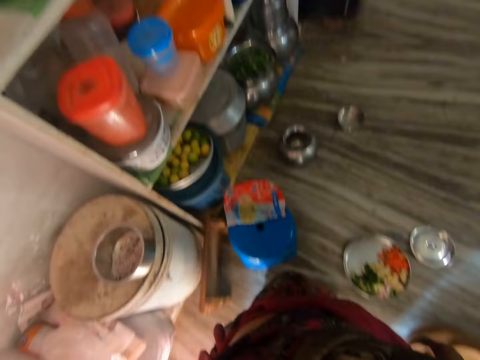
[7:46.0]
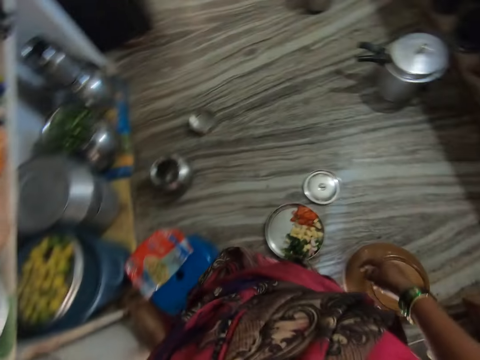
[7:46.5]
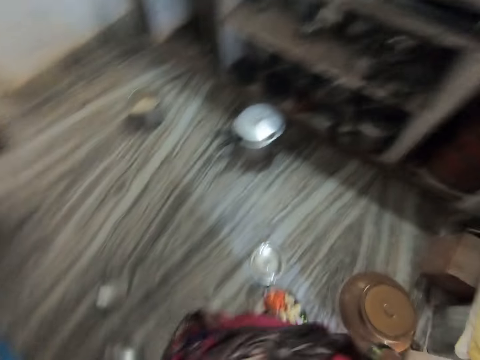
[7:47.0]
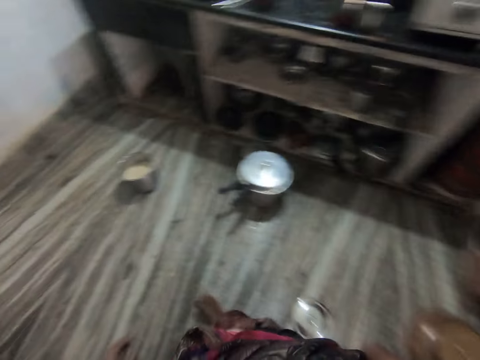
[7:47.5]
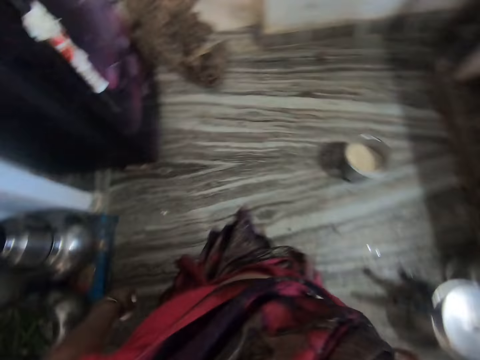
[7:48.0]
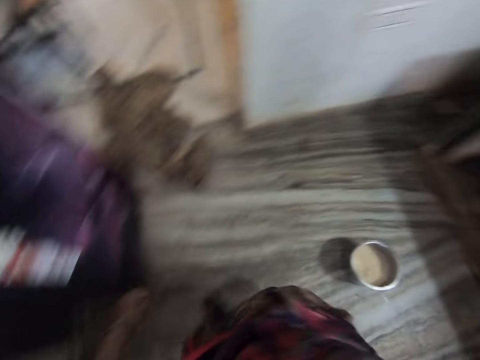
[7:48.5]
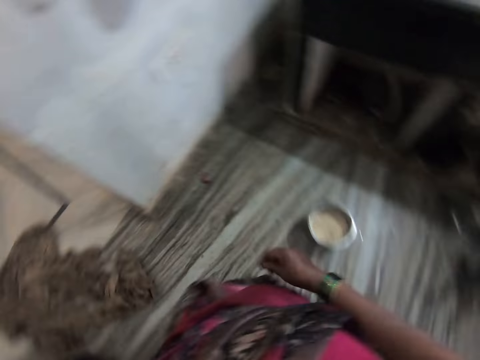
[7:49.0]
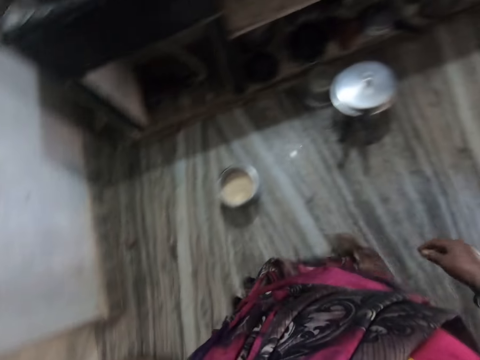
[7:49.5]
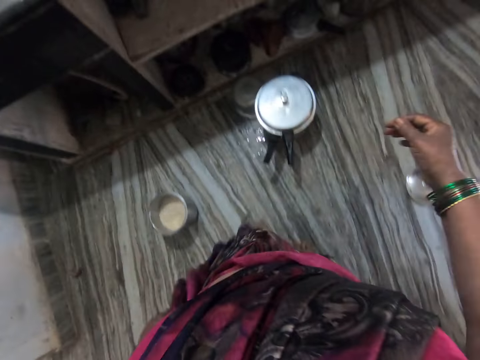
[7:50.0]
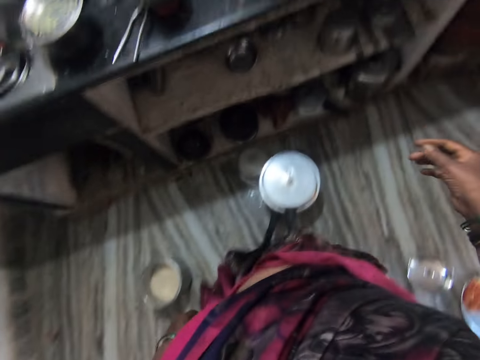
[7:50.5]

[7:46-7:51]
The camera wearer walks across the kitchen.

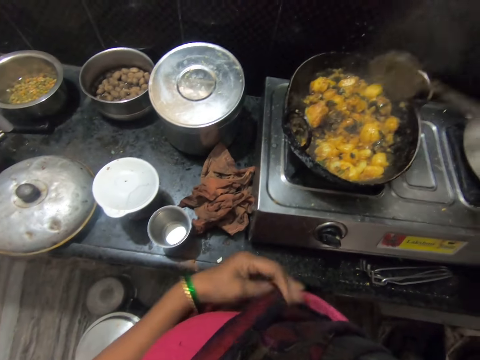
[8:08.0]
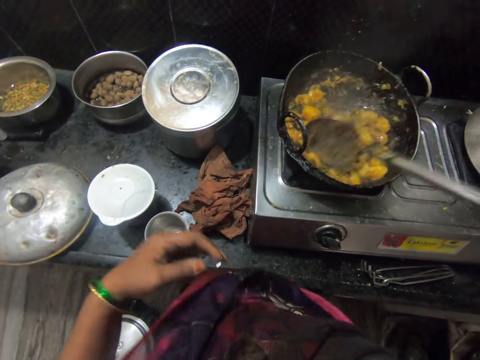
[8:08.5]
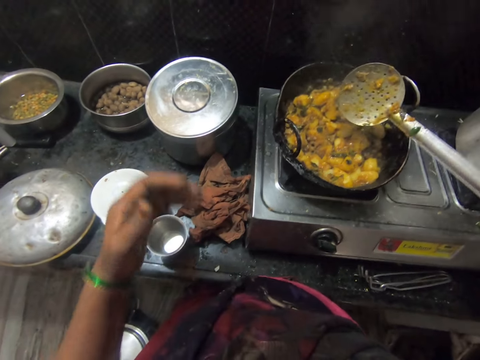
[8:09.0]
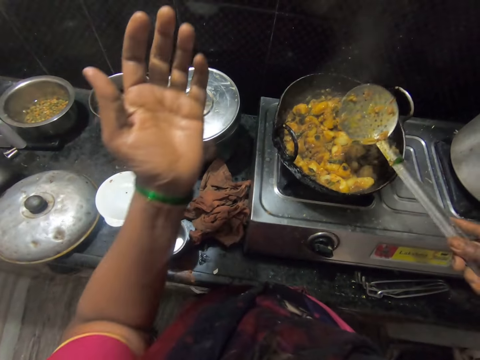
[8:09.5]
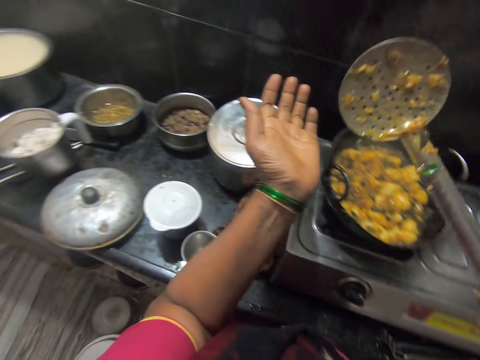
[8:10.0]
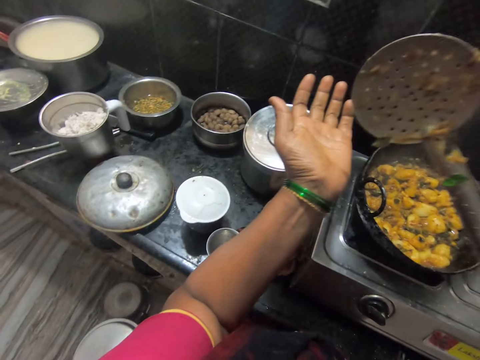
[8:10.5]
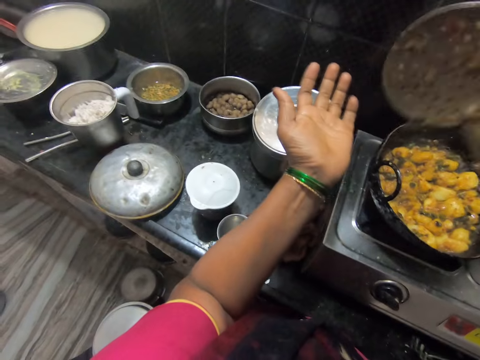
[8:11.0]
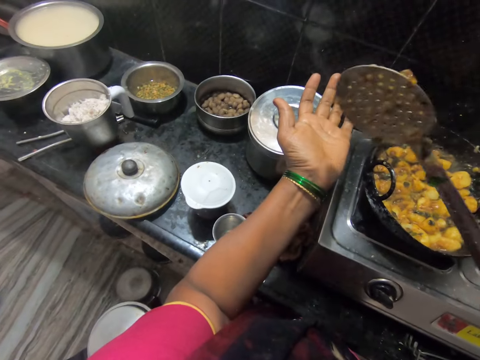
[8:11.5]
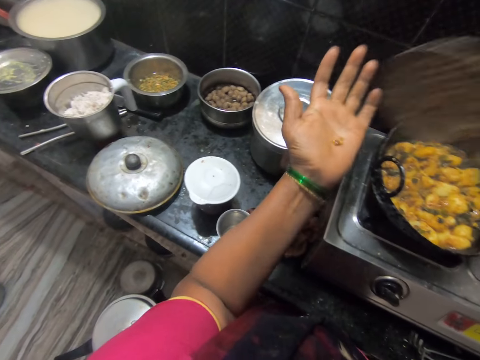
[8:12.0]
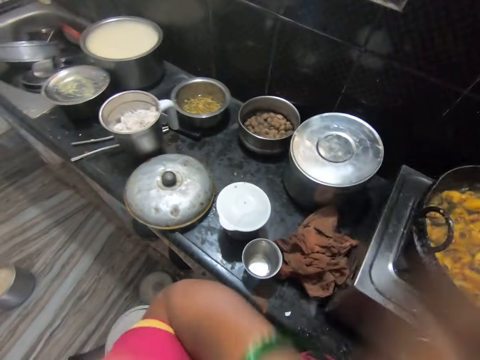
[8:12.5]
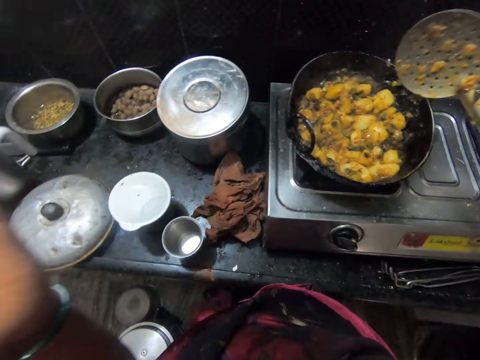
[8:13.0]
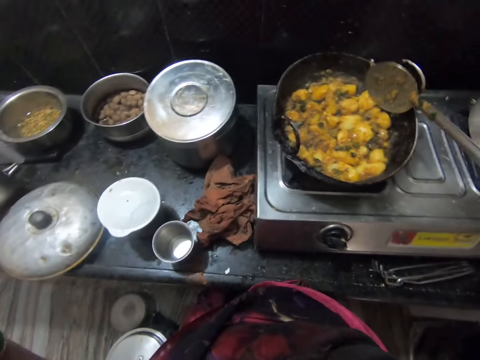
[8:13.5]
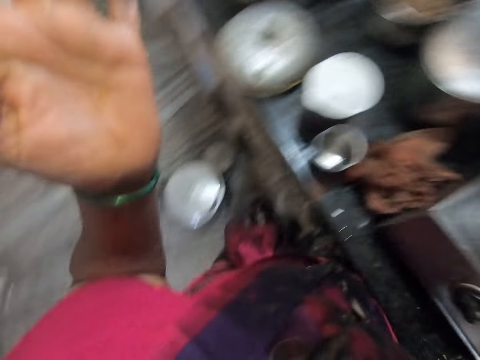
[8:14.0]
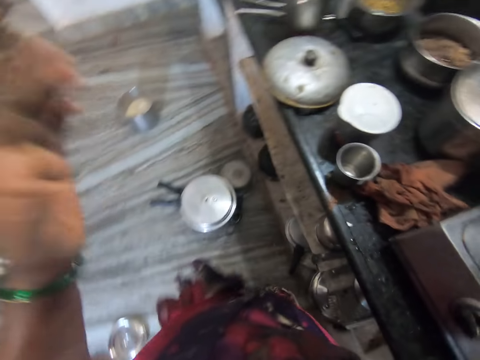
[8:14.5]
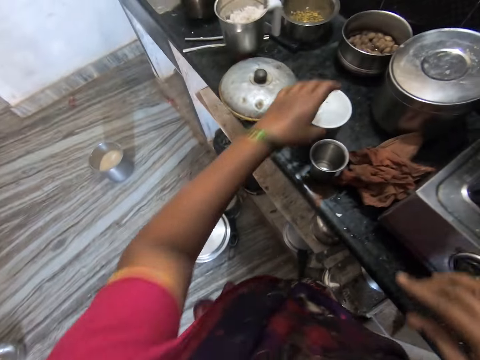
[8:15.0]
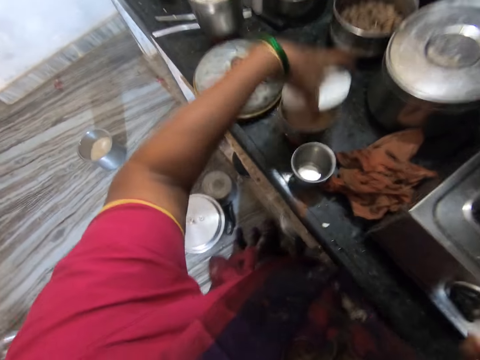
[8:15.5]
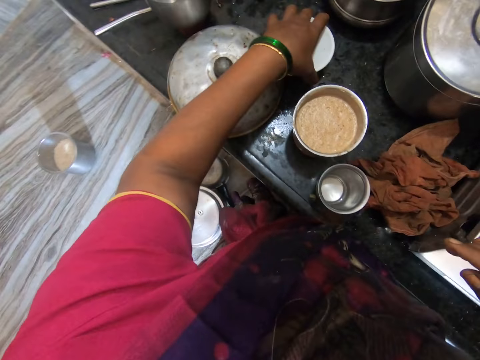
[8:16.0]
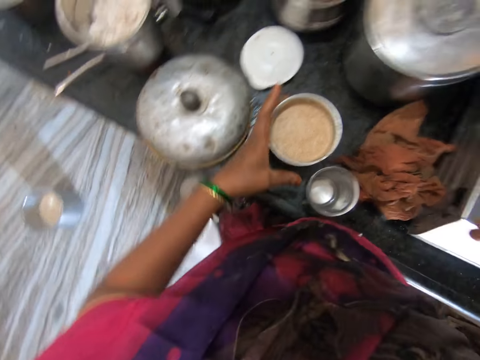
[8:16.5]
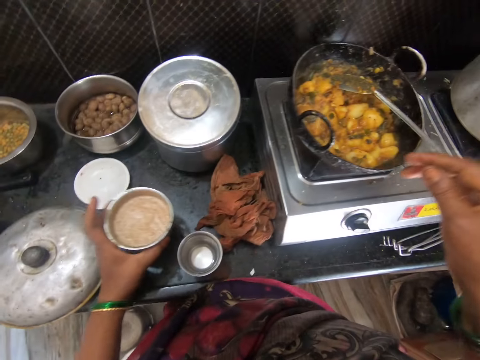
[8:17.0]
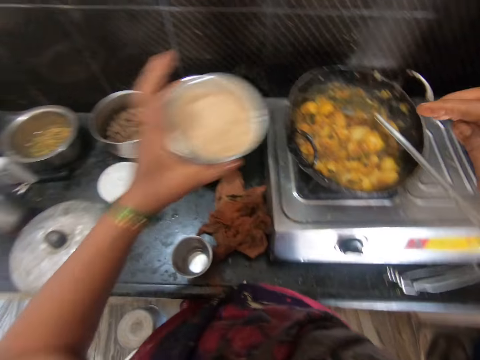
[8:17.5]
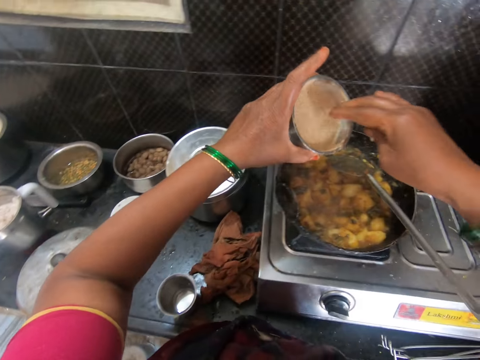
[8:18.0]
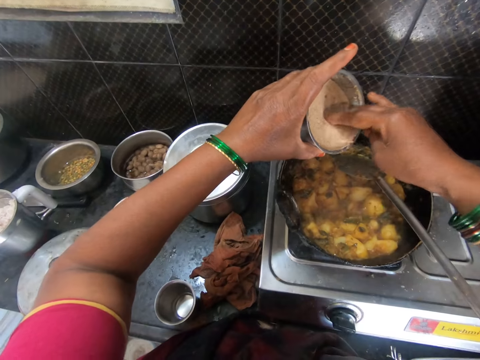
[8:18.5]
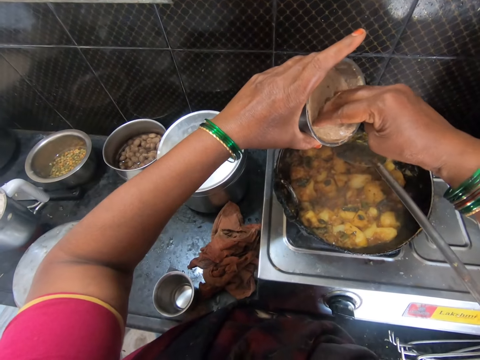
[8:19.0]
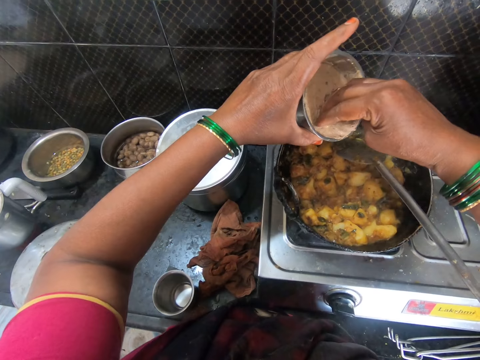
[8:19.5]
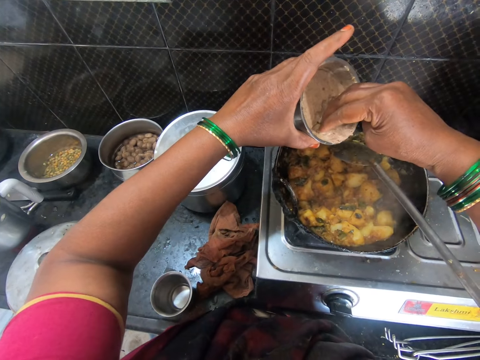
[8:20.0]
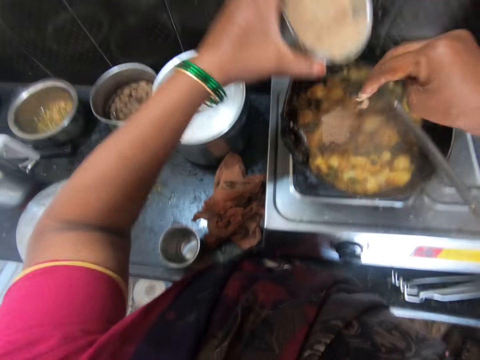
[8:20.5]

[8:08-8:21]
The camera wearer adjusts her clothes with her left hand. She stirs food in the cooking pot with the skimmer spoon. She lifts her left hand. She puts the food in her hand with the skimmer spoon, on her palm. She tastes the food. She drops the spoon inside the pot with food on the cooker. She picks up the plastic lid. She opens a plate with beans on the cabinet with her left hand. She places the plastic lid on the kitchen top. She picks up the stainless steel bowl on the kitchen top with her left hand. She dips her fingers in the sauce. She pours the beans inside the pot on the cooker with her right hand. She puts the sauce in the food.

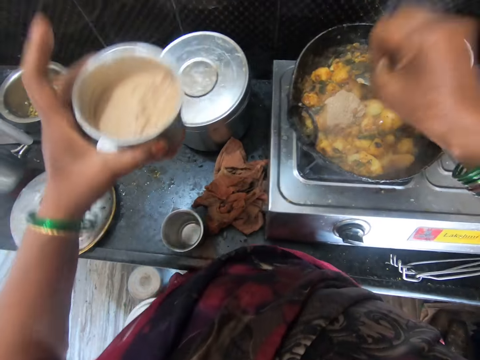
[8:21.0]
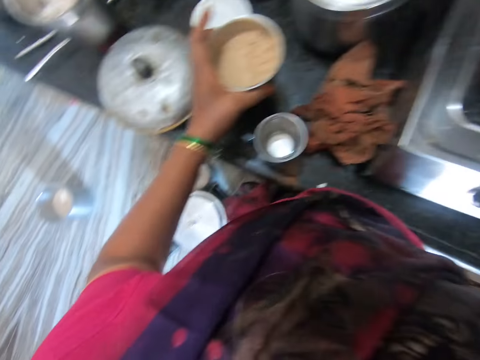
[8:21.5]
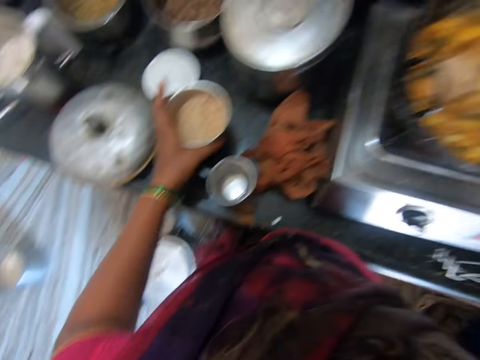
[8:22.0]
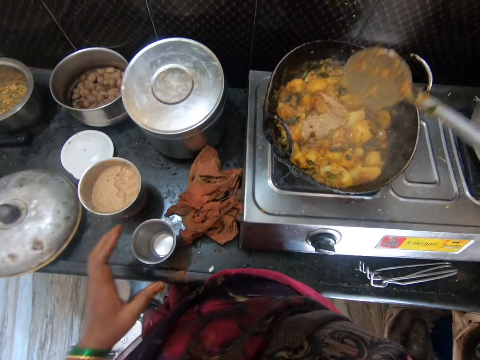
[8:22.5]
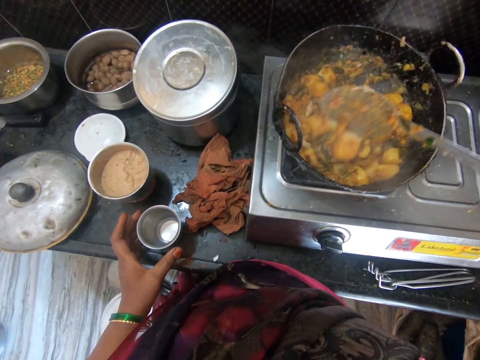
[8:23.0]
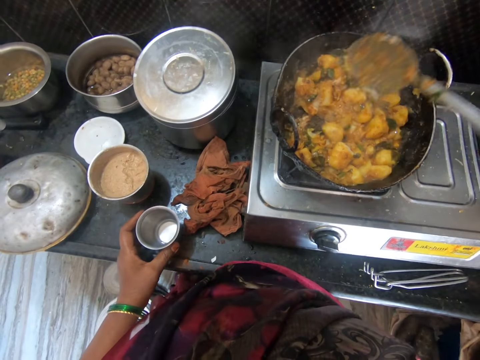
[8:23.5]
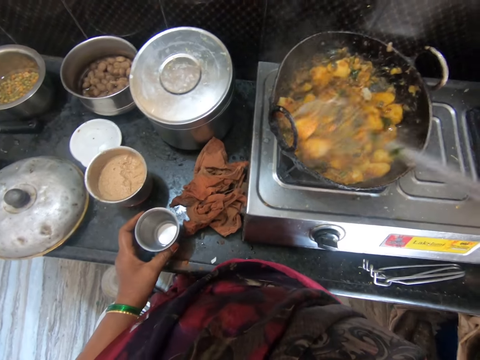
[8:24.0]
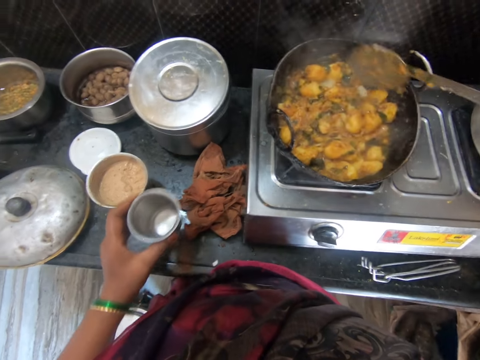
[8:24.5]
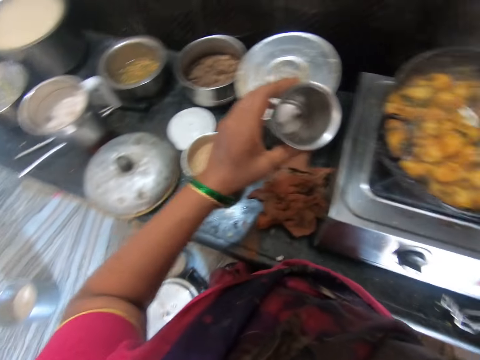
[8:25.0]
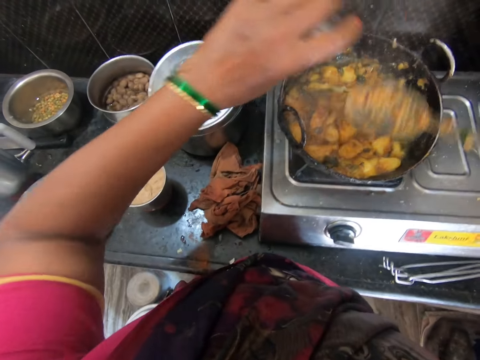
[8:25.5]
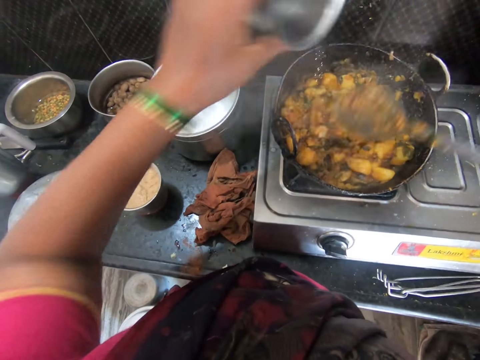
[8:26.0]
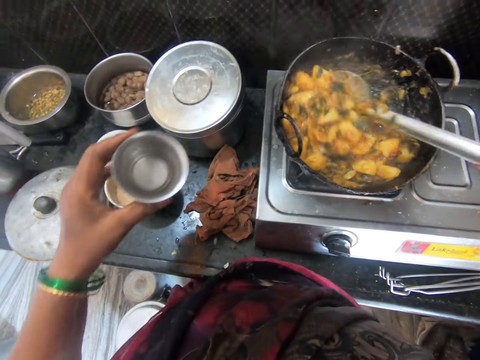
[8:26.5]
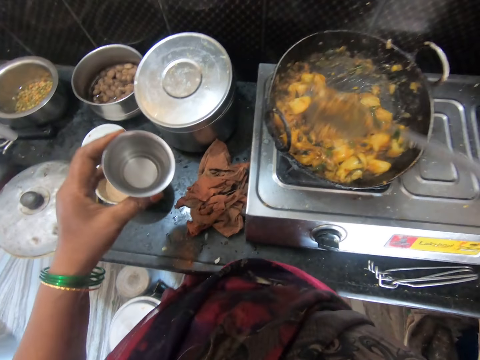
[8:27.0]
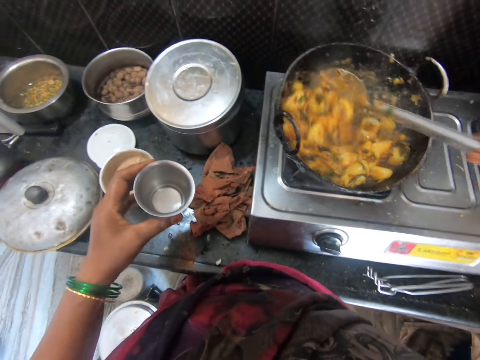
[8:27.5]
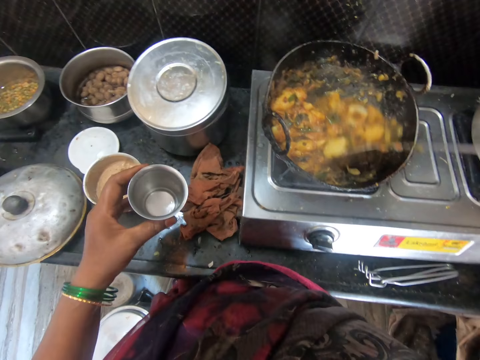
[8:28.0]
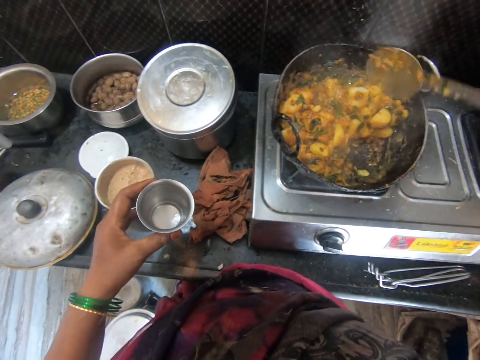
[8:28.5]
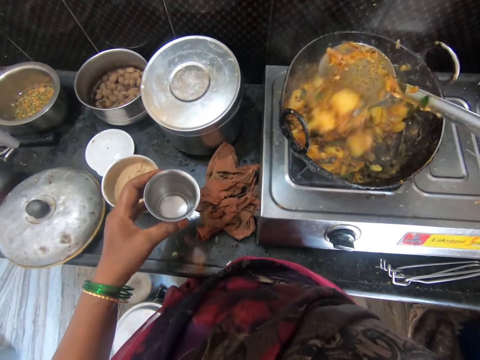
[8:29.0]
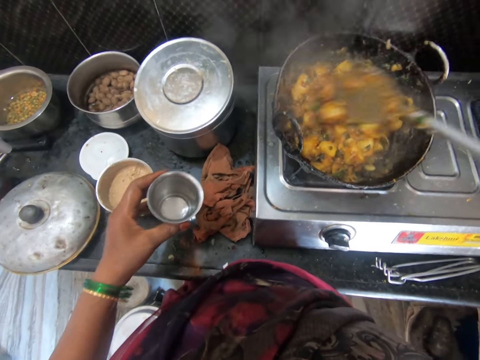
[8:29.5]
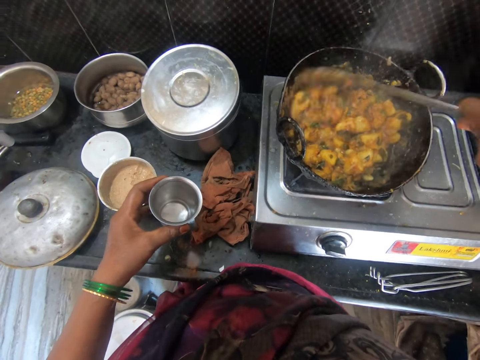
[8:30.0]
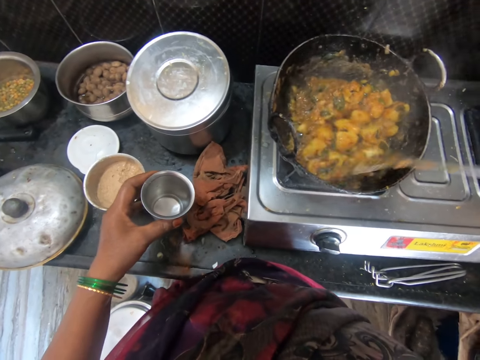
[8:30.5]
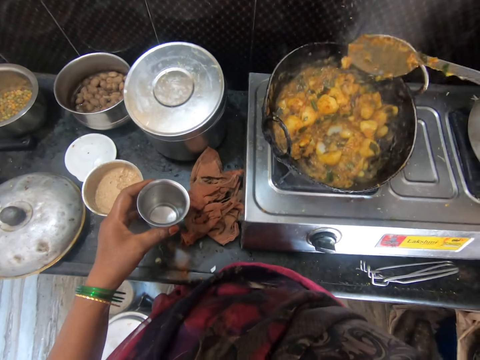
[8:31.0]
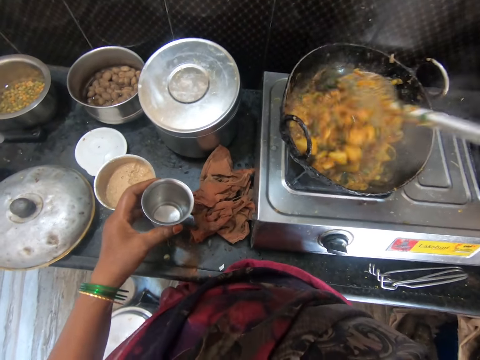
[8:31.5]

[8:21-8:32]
The camera wearer places the stainless steel bowl on the kitchen top. She stirs the sauce in the food with the skimmer spoon. She stirs the beans with the food inside the pot with the spoon in her right hand. She holds the stainless steel glass on the cabinet with her left hand, picks up the stainless steel glass, and pours the water in the cooking pot. She stirs the water with the food inside the pot with the spoon in her right hand.
